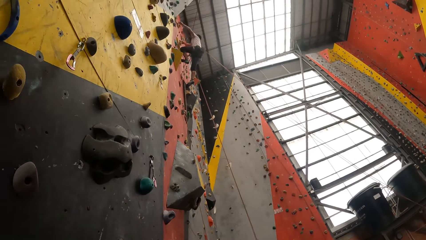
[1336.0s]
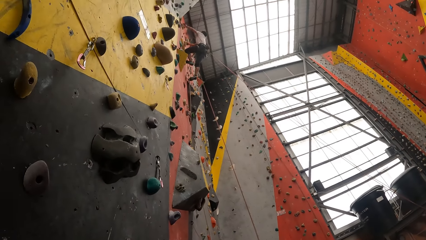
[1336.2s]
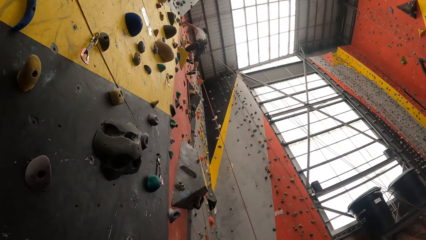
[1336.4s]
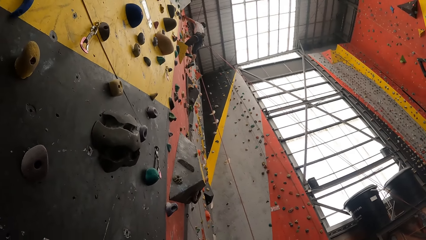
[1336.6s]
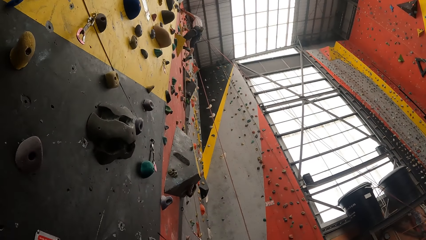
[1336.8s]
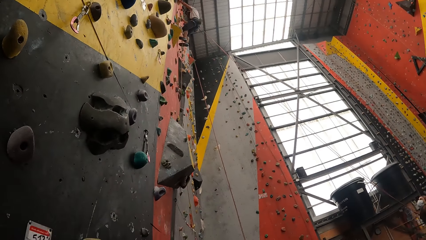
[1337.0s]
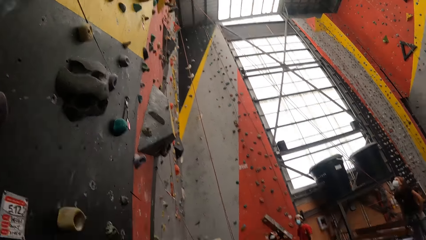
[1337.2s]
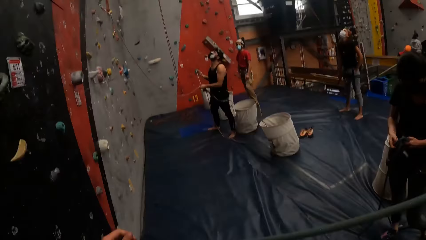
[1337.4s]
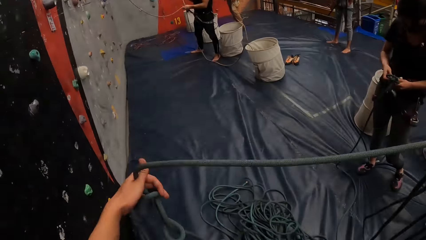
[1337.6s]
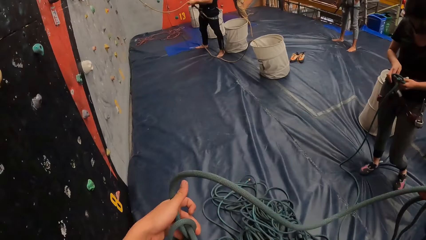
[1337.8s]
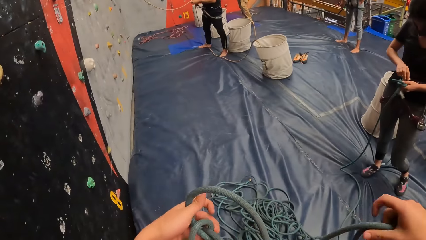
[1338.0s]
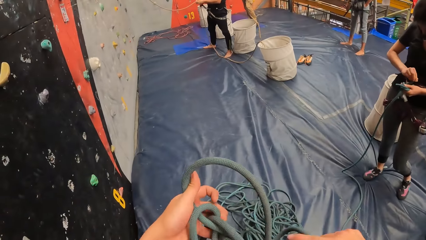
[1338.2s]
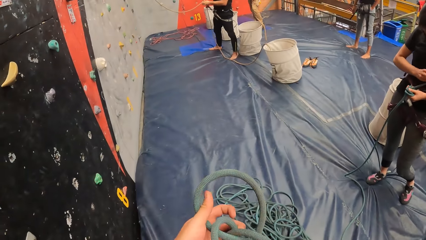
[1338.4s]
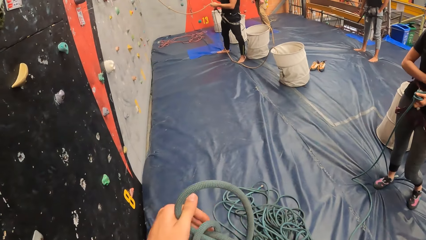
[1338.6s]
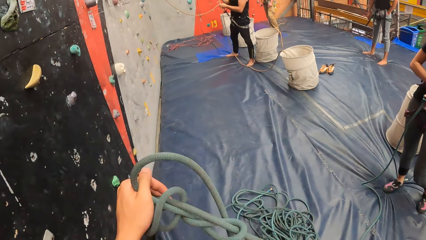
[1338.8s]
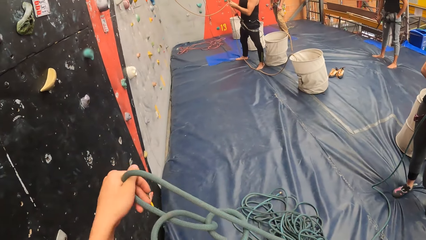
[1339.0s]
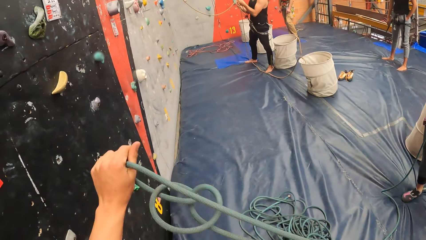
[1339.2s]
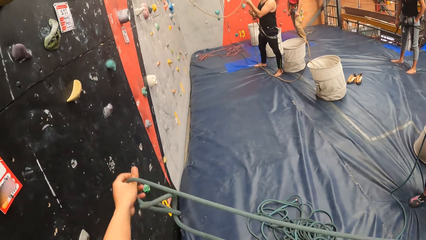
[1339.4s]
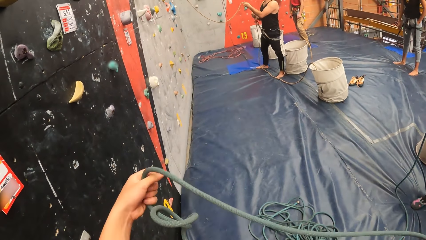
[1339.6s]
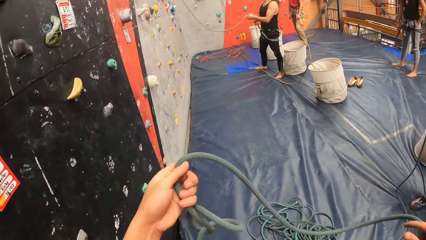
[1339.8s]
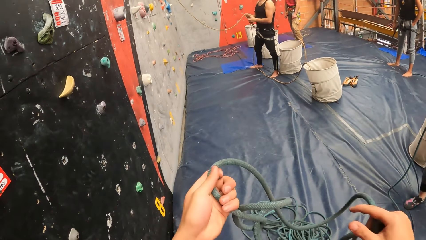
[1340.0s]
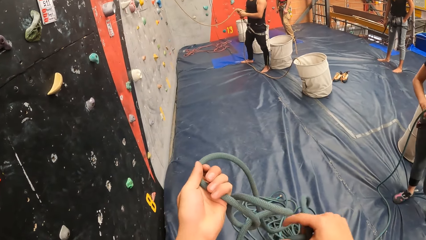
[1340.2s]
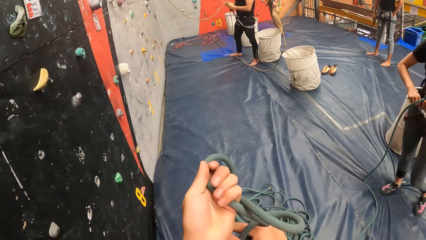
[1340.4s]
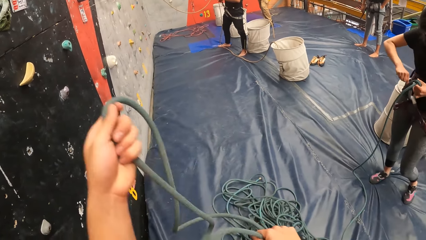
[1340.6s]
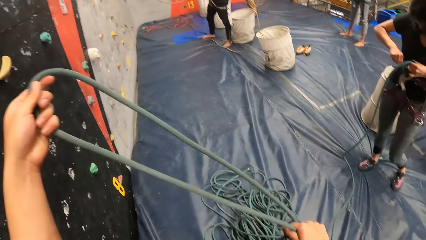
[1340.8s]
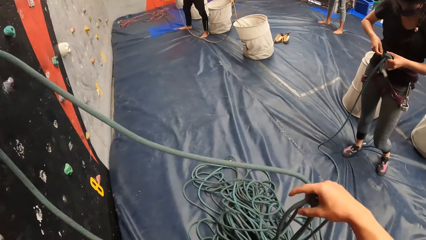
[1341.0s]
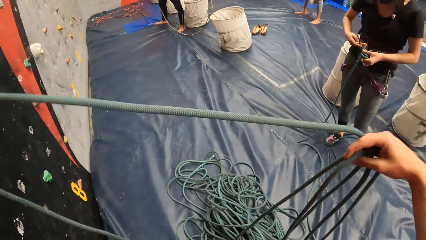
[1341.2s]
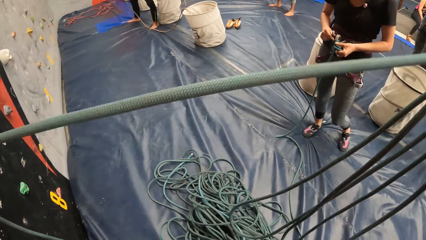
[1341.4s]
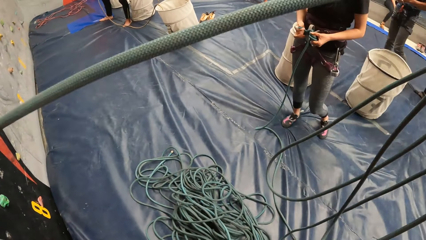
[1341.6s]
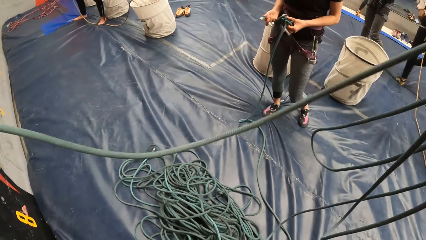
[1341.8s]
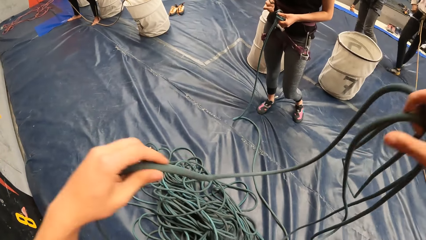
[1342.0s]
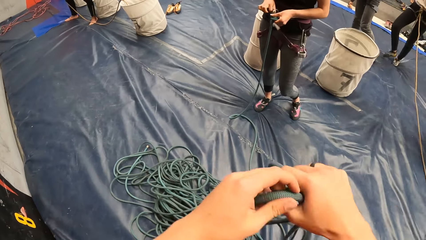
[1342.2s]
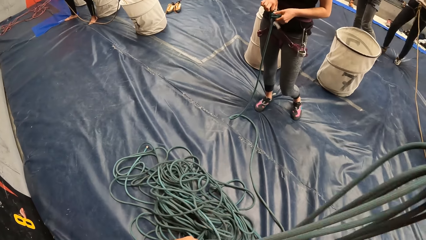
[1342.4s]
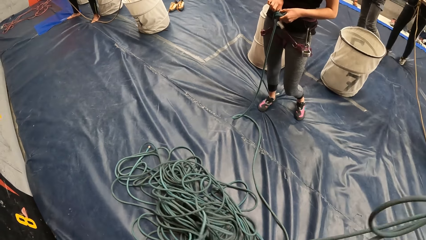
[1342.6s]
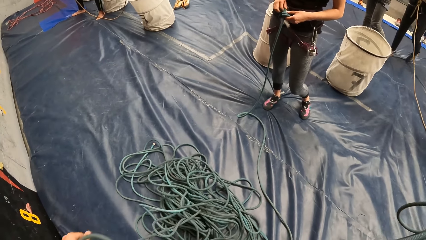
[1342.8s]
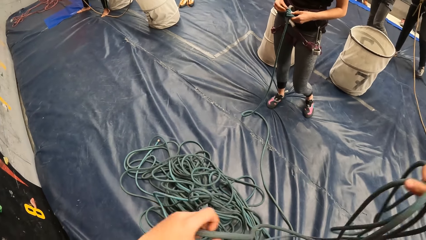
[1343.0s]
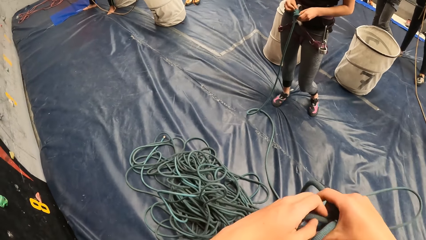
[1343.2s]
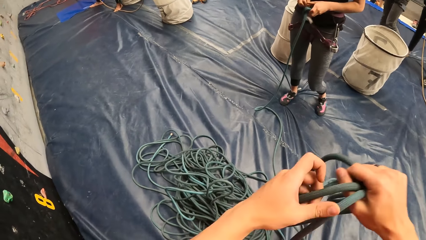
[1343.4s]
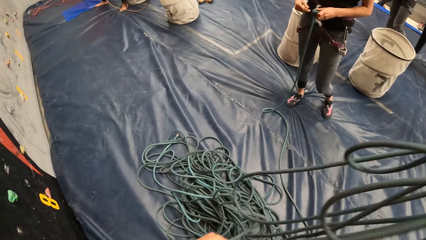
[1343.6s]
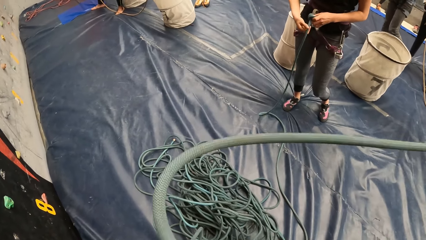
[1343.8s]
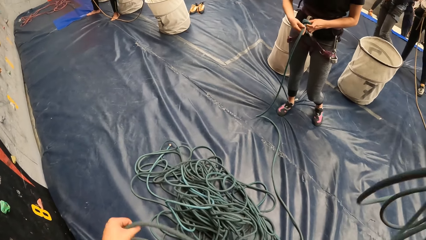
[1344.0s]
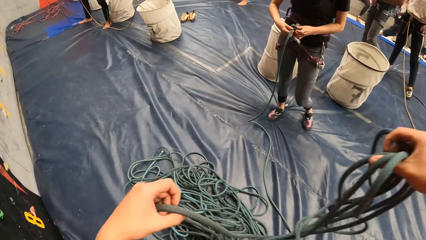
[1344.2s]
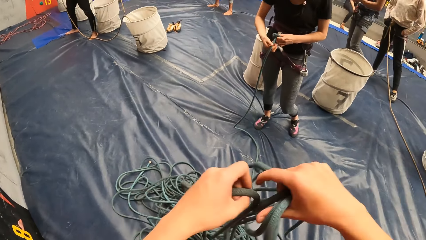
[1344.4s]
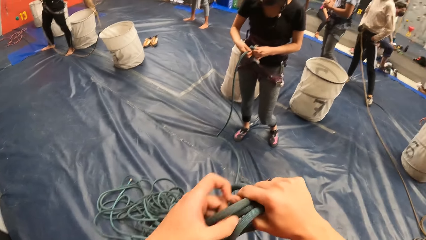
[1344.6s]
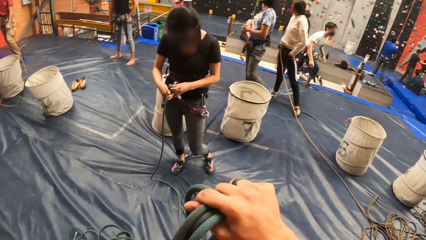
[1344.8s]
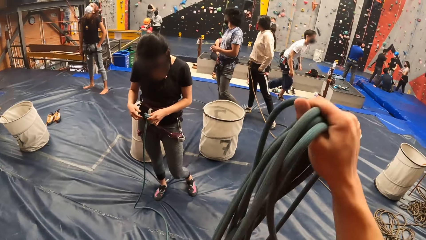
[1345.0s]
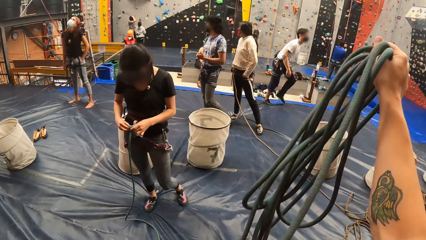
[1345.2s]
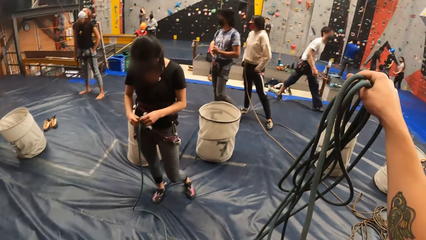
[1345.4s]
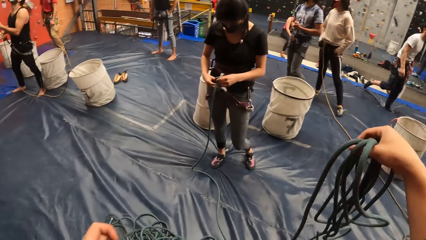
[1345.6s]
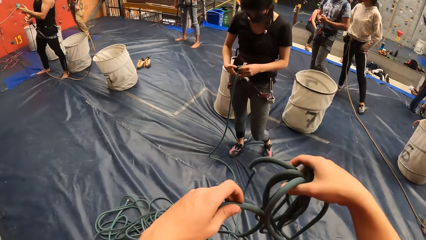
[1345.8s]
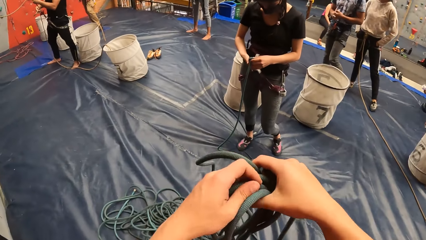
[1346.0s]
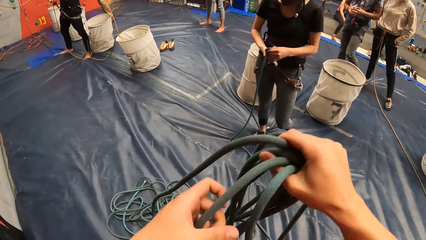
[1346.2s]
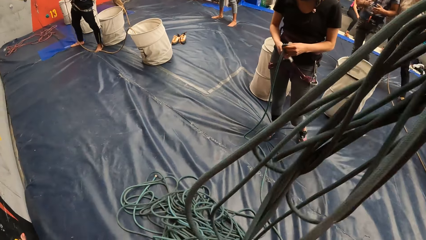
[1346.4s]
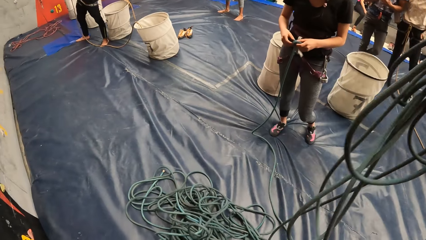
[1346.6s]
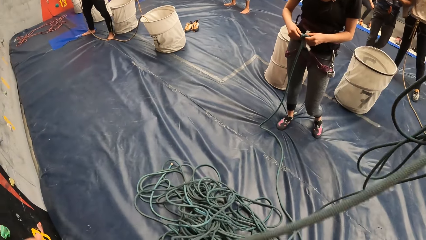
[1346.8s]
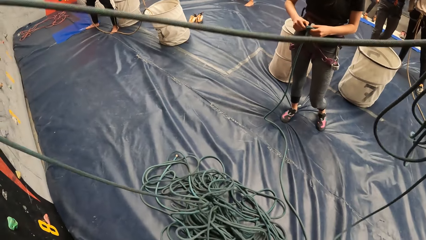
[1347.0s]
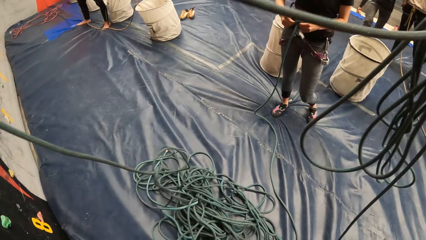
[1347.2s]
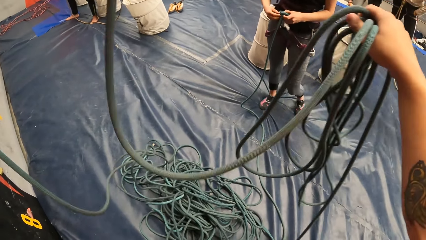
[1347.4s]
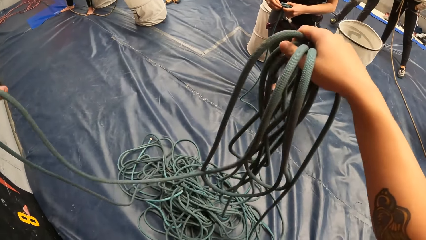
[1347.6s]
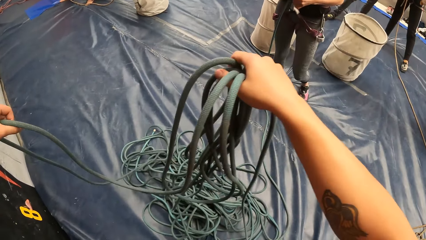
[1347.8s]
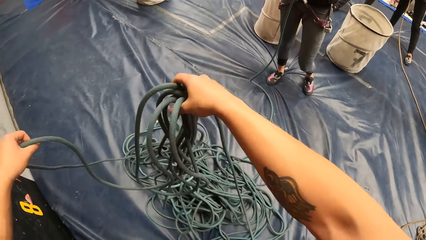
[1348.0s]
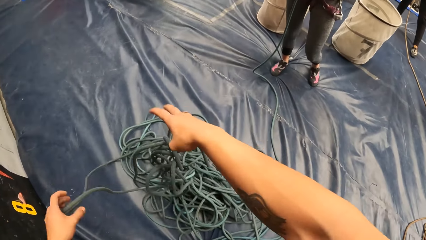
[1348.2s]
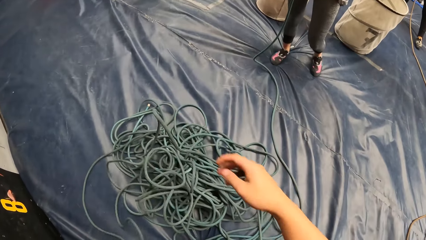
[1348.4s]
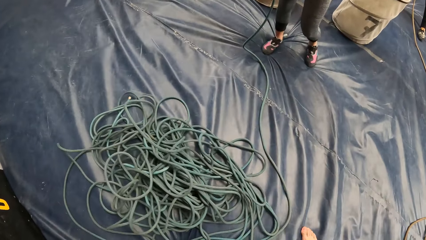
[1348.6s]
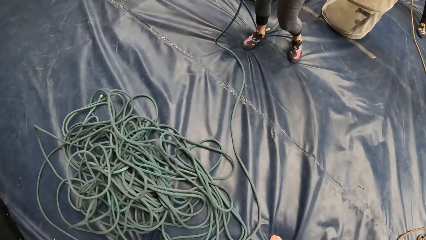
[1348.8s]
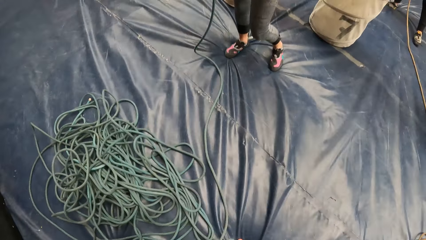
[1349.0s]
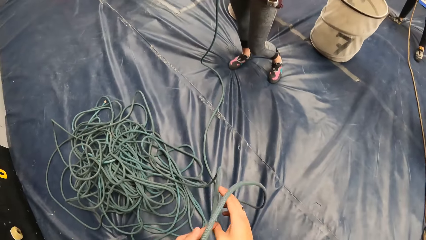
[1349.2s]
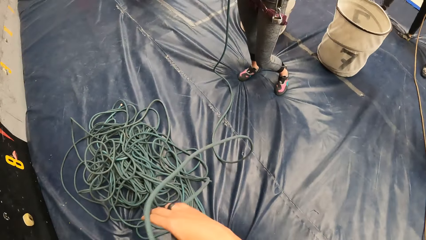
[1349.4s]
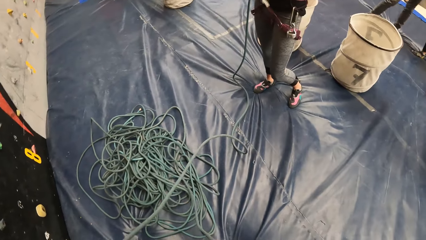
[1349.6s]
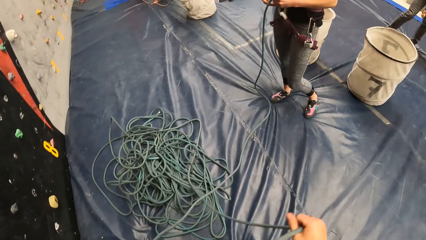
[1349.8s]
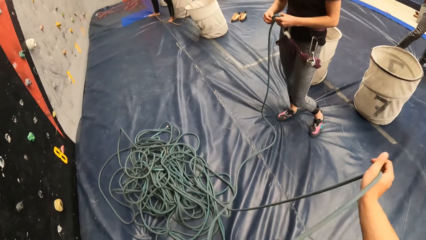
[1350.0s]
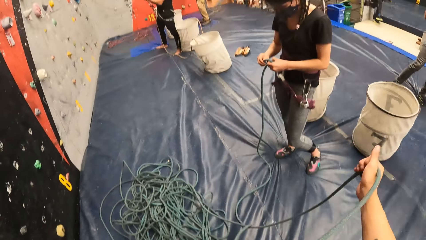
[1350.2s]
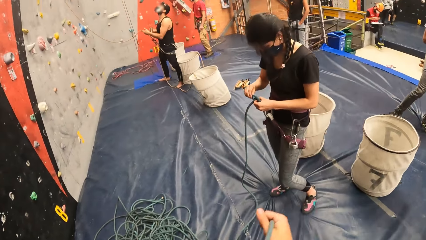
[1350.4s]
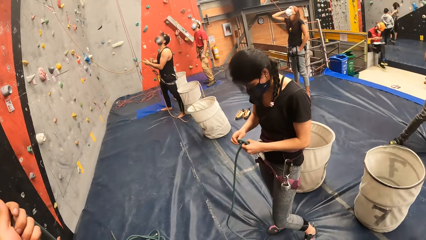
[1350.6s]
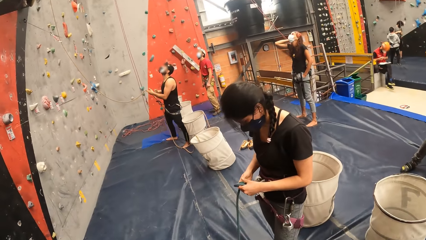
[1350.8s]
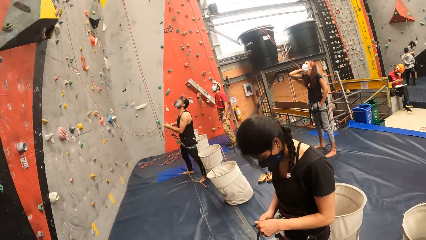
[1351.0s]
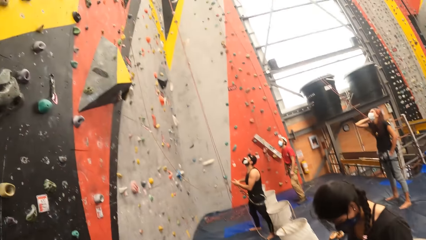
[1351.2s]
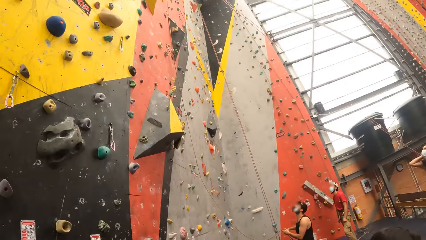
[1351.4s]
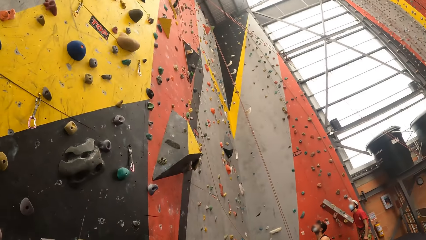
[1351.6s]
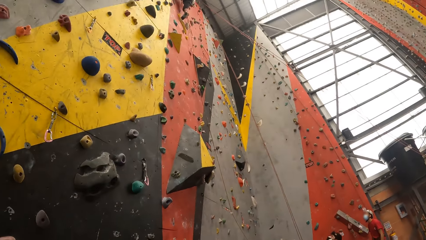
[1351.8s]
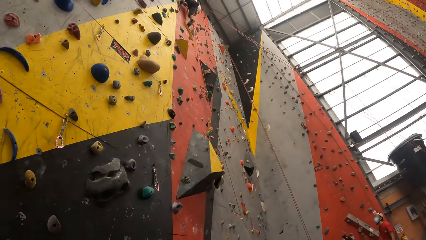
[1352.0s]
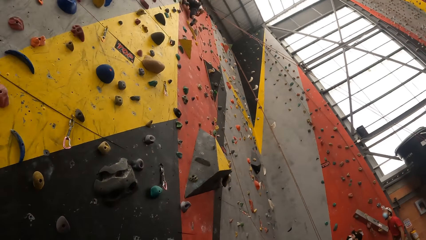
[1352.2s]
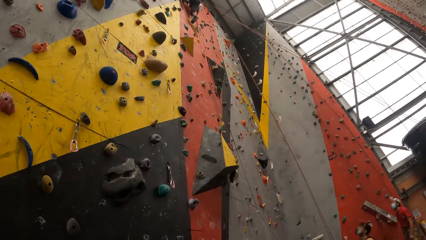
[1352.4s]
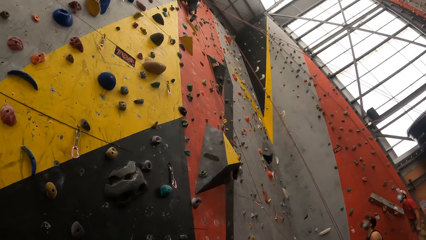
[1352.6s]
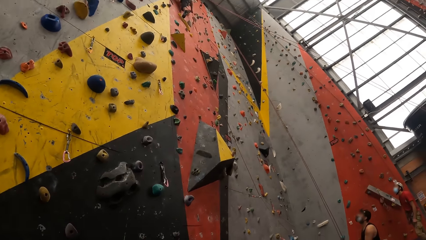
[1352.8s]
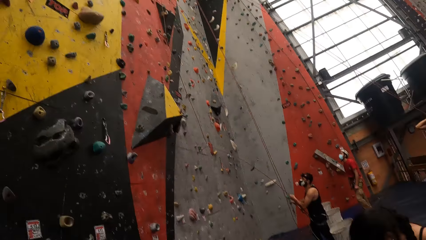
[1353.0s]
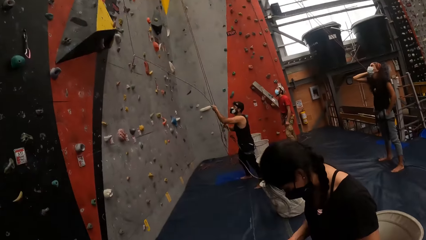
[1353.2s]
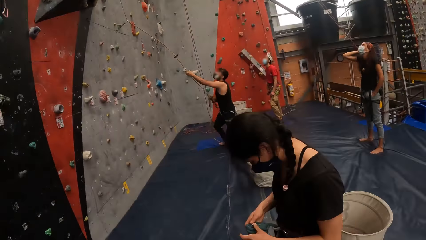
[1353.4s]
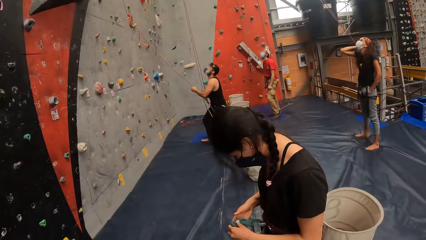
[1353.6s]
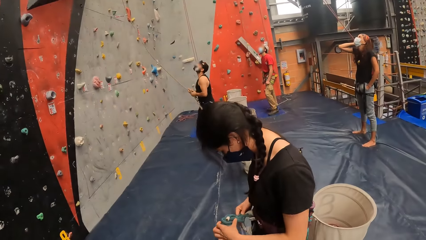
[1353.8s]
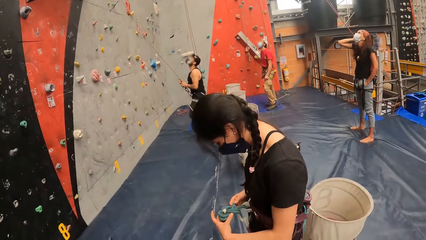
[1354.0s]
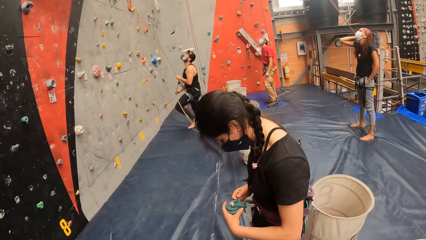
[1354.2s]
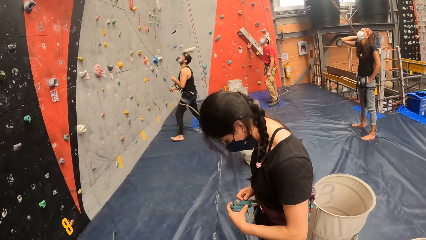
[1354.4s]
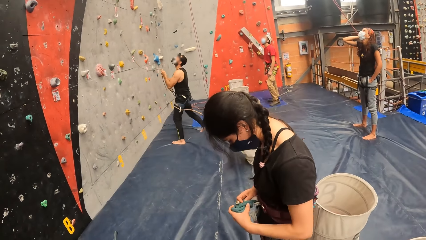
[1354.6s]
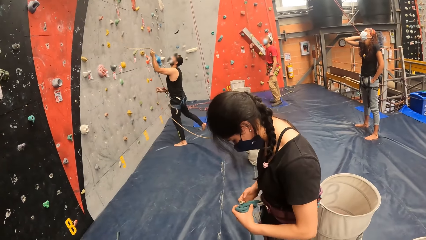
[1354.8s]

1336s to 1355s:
A man climbs the wall. The camera wearer unties a rope. A woman ties a rope. The camera wearer drops the rope on the floor. They pull the rope.
